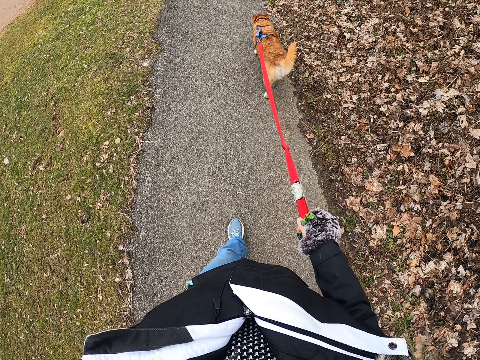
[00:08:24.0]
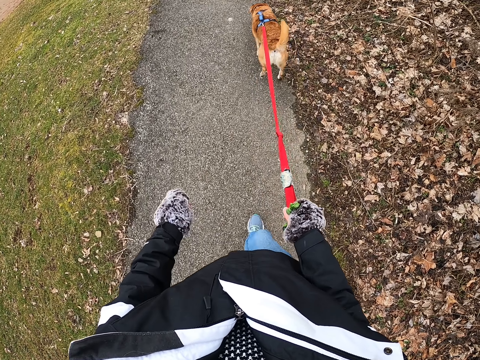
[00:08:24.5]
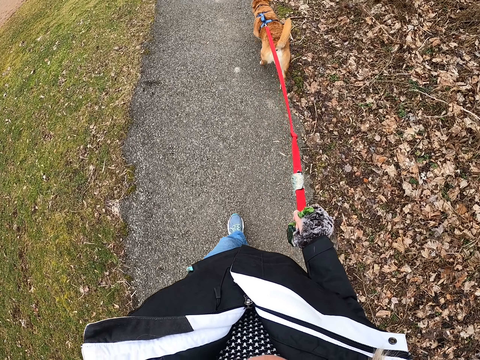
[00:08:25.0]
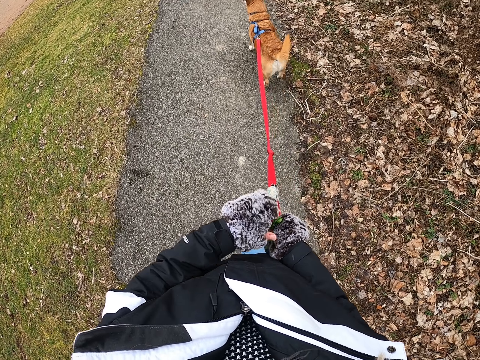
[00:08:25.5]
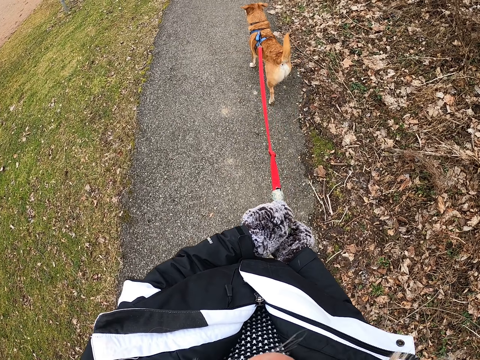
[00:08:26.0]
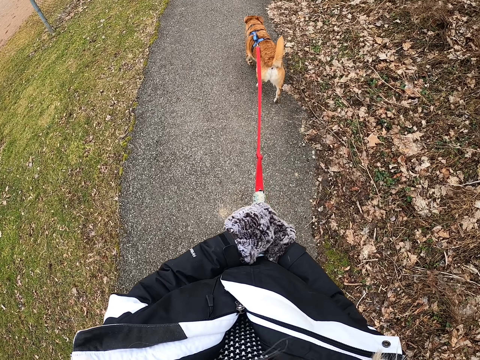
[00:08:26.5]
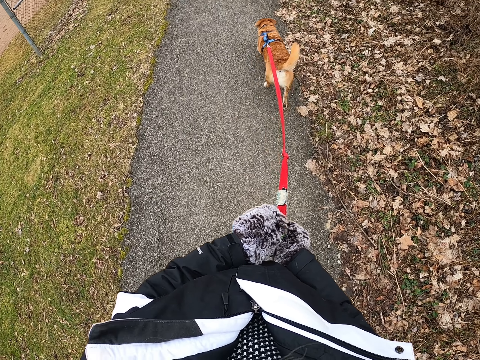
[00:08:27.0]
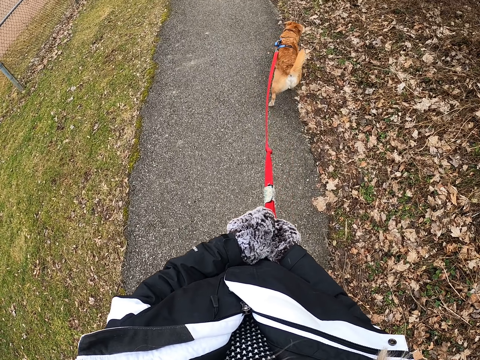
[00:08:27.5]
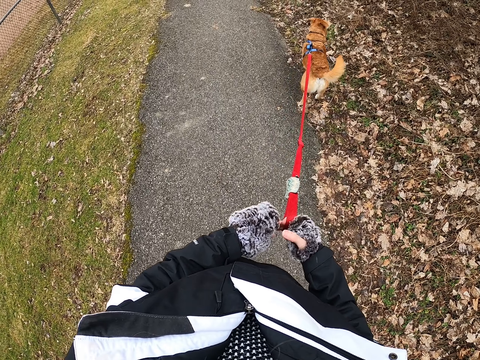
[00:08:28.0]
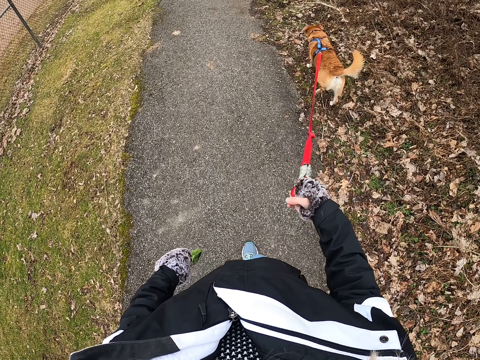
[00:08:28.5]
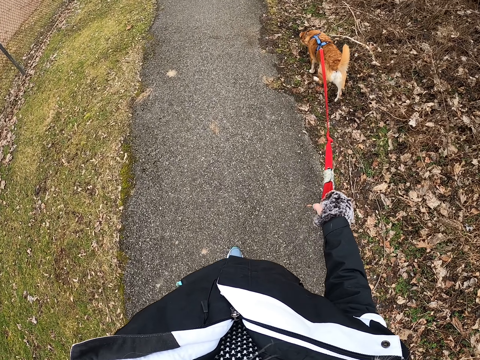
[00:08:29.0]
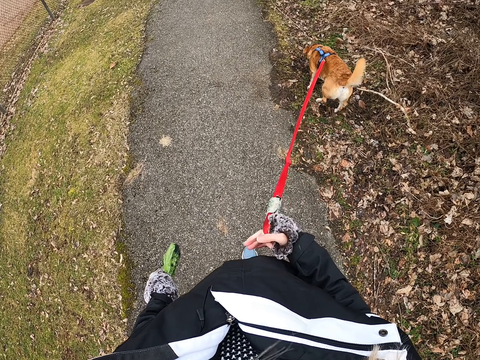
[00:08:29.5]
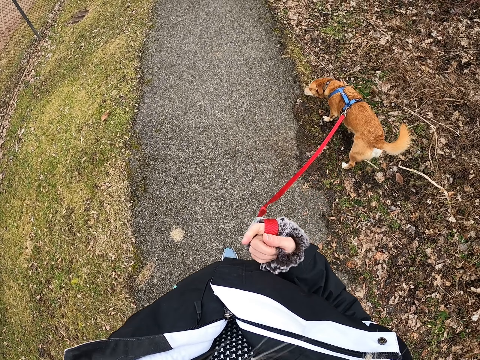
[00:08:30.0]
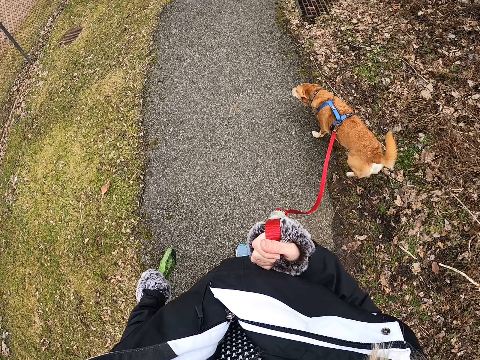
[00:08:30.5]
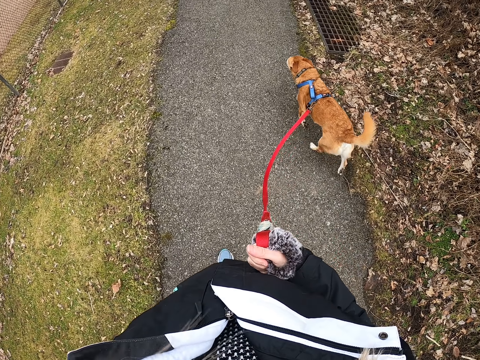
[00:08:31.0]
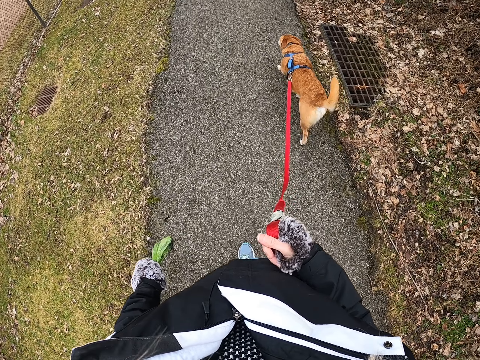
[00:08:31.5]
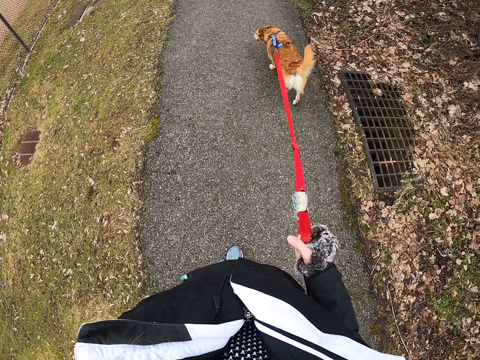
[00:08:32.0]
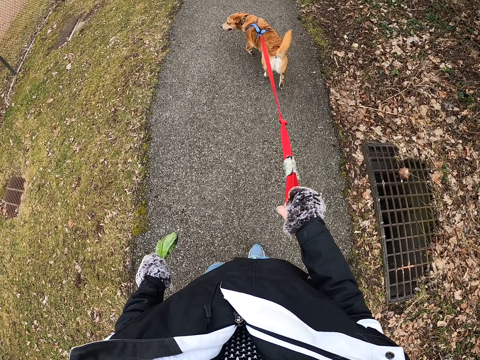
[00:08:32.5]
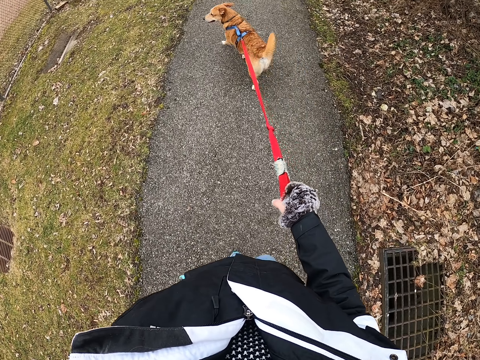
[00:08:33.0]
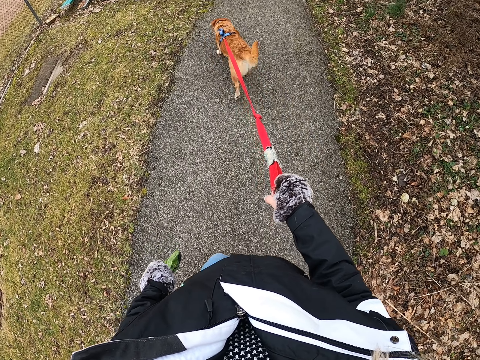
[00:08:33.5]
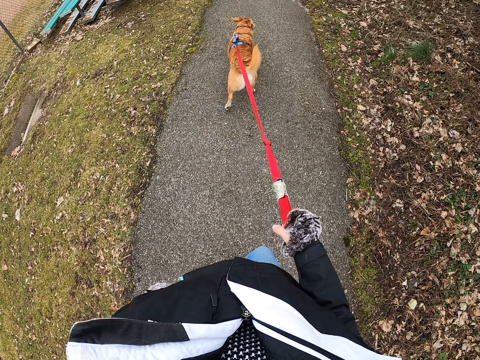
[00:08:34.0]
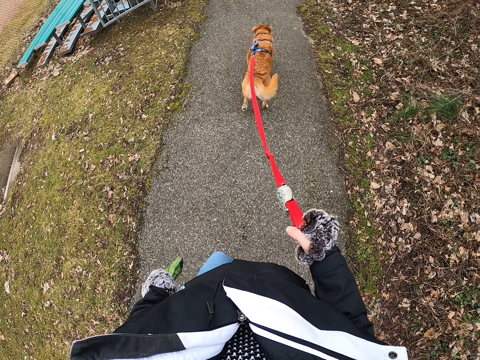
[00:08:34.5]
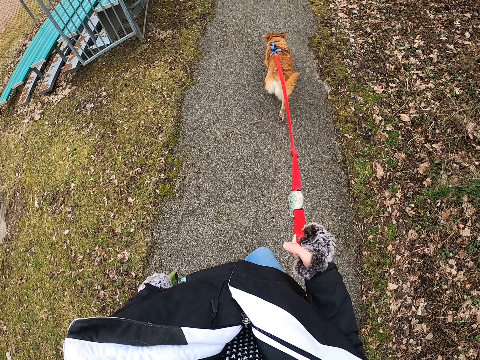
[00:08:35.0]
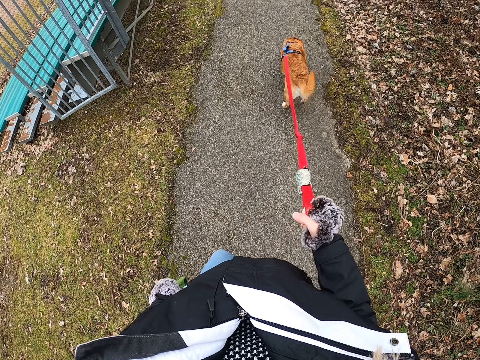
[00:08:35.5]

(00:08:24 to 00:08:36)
The camera wearer does something with a hand on the right hand. They walk on the road with the right hand.

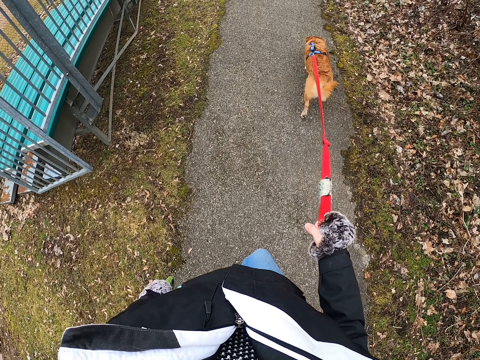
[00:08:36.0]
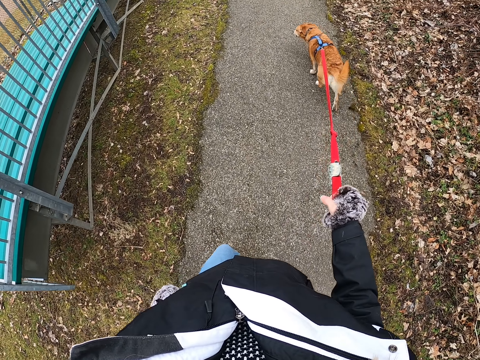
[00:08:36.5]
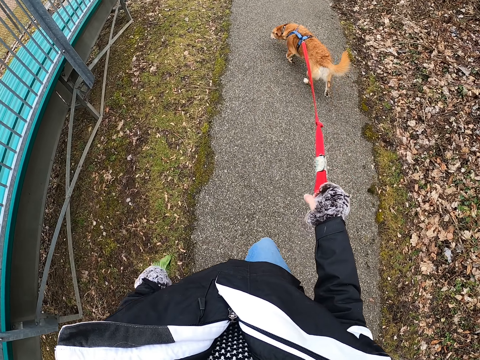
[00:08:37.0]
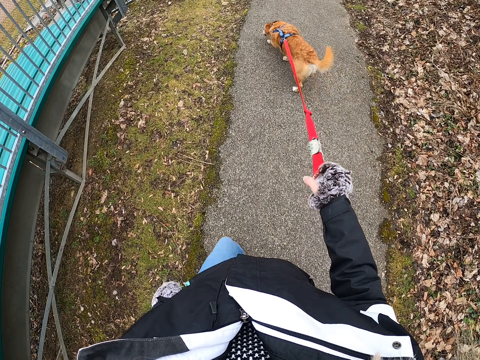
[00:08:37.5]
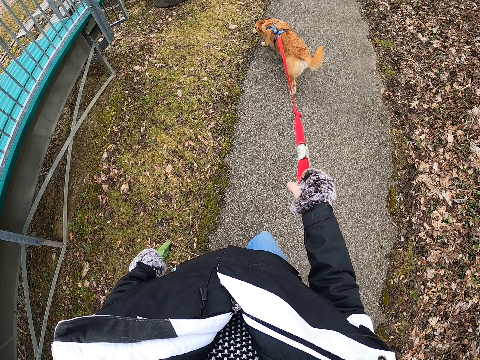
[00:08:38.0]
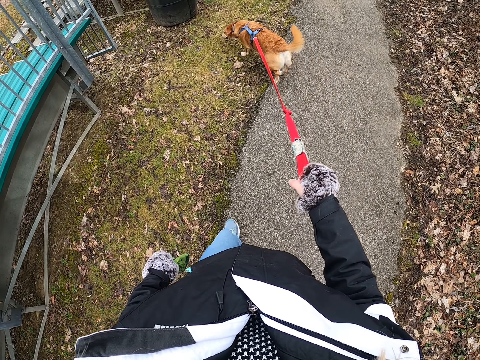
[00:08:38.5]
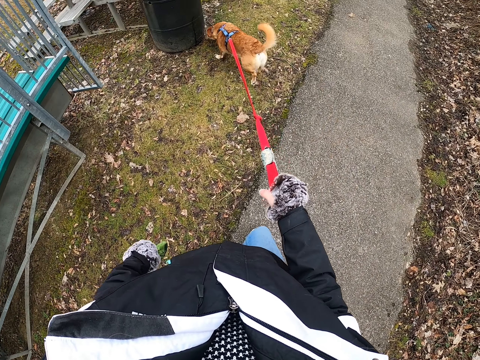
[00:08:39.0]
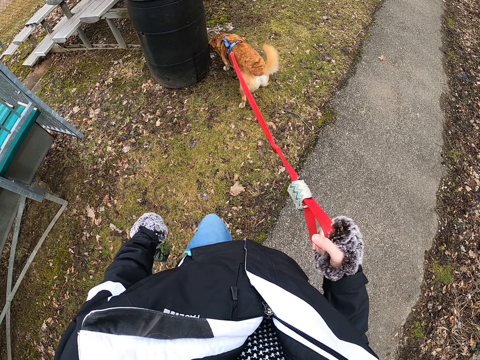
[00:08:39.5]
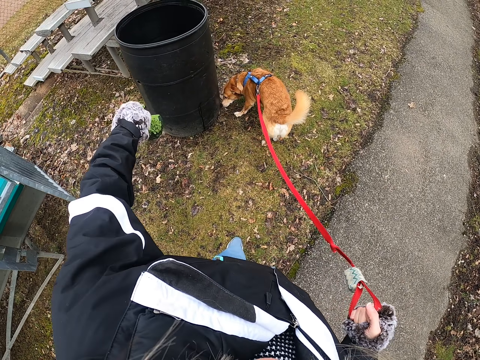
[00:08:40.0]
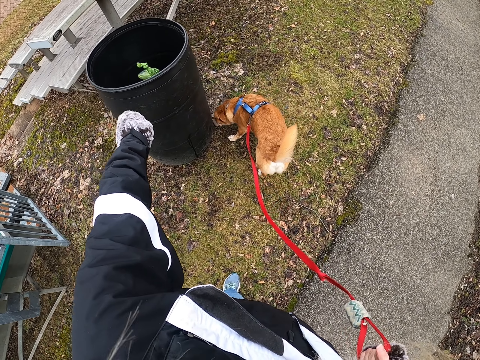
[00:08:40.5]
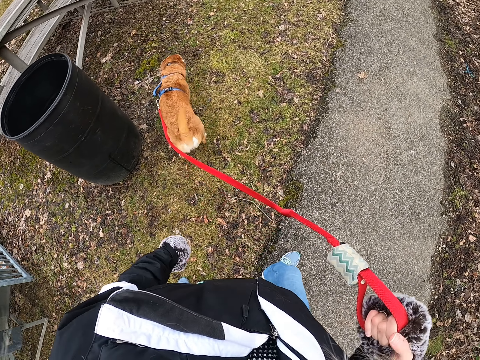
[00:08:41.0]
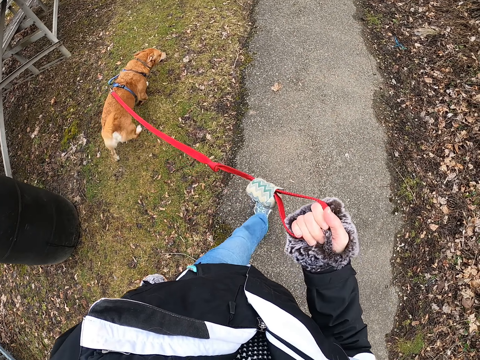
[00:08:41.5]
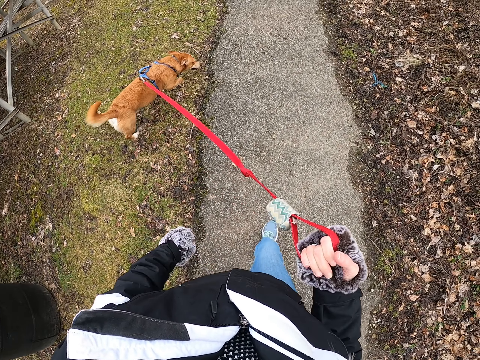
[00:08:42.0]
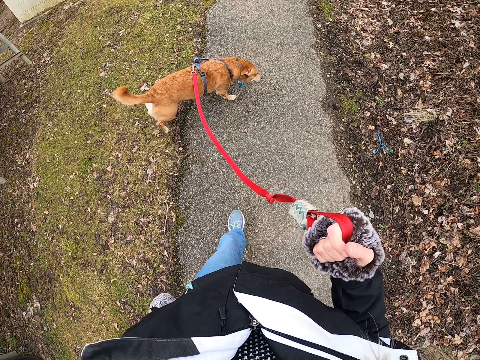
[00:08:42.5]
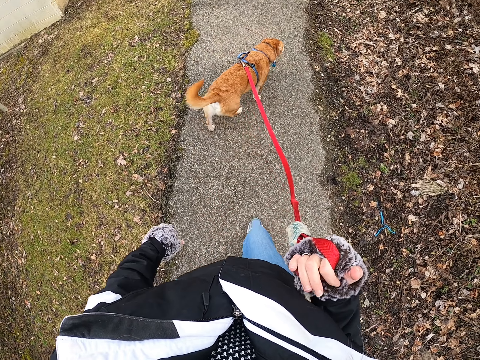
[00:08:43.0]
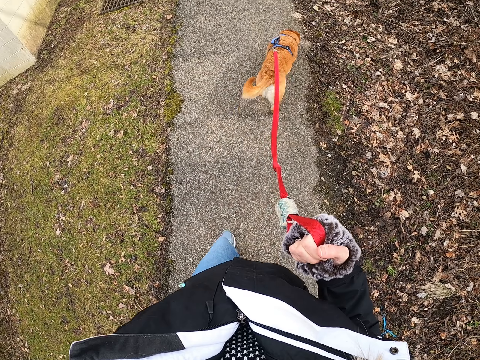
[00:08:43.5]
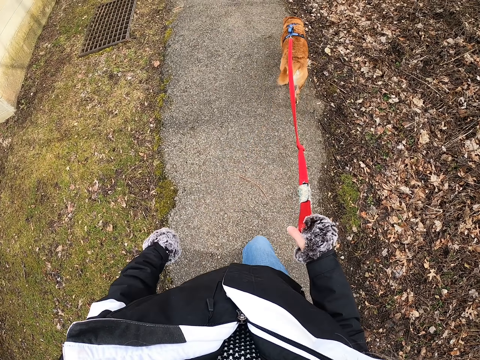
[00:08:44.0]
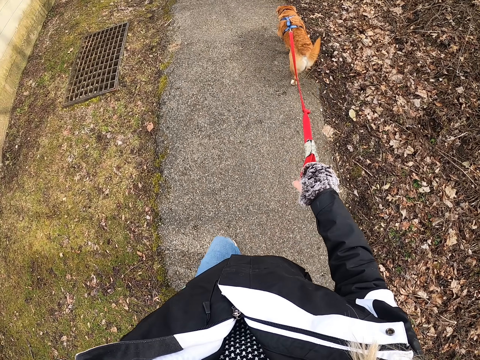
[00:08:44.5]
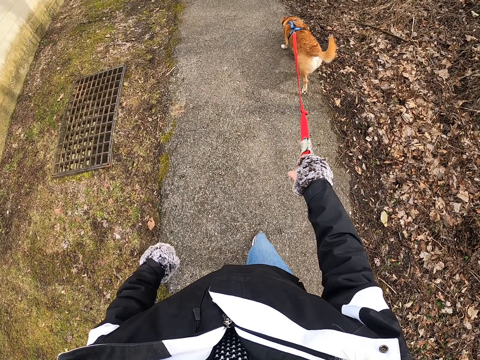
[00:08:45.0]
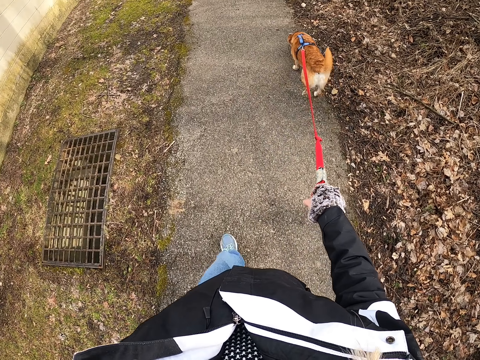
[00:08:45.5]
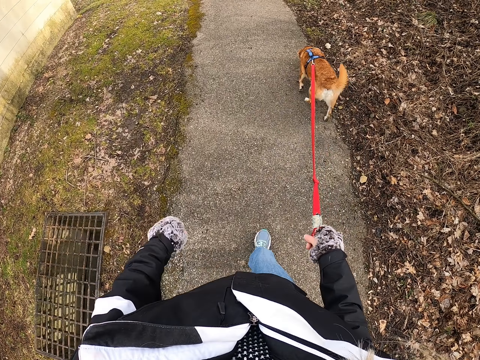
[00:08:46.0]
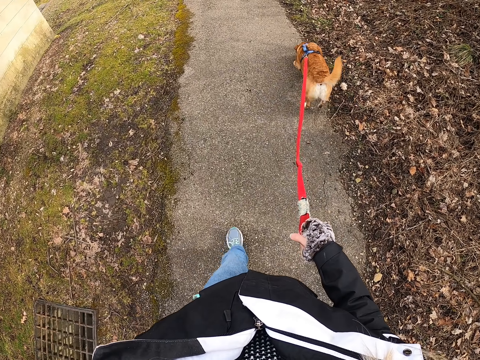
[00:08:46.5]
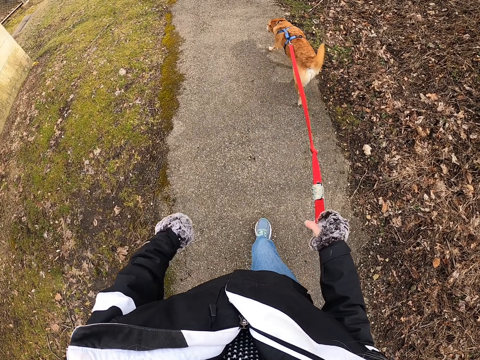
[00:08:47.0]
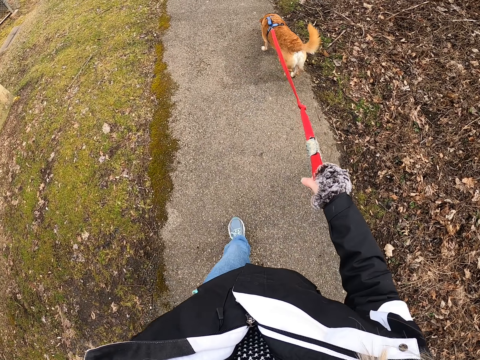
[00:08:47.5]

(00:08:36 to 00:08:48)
The camera wearer throws the dog poop in the bin. They walk on the road with the dog.

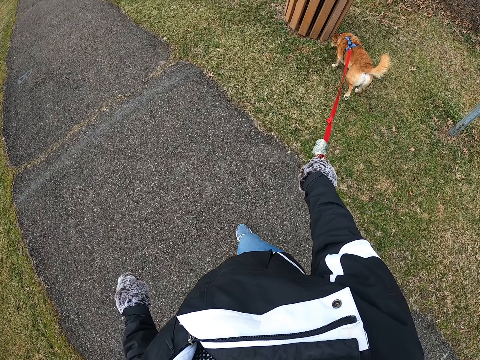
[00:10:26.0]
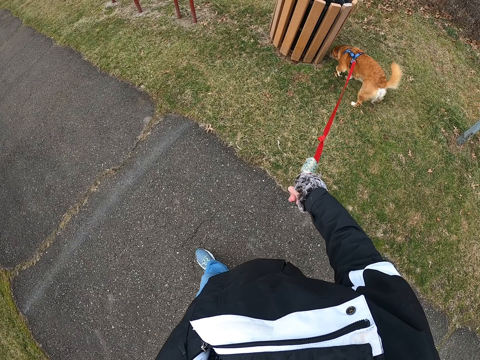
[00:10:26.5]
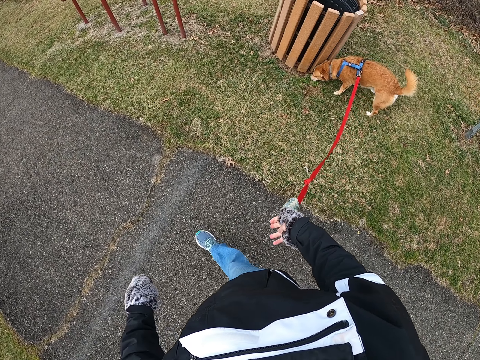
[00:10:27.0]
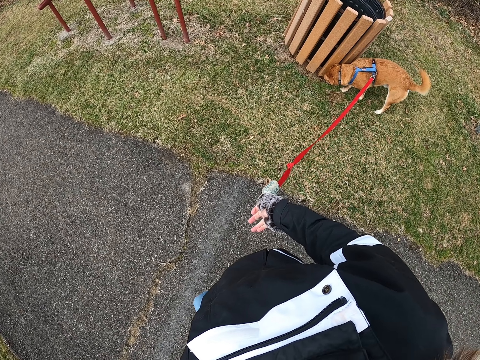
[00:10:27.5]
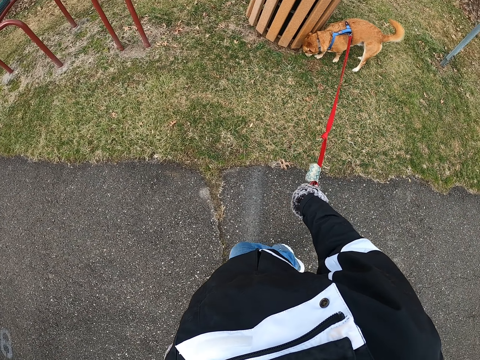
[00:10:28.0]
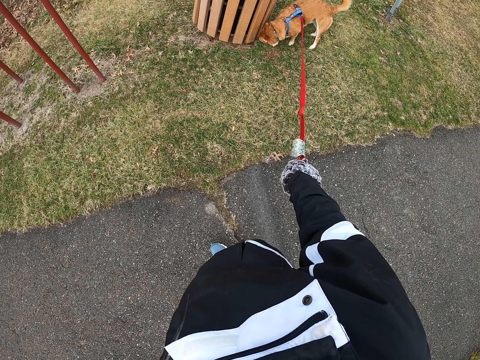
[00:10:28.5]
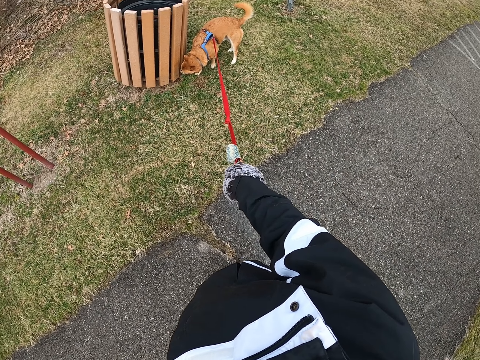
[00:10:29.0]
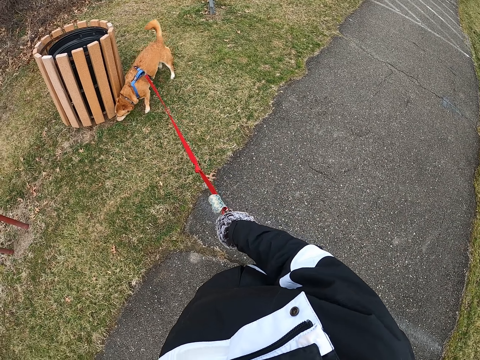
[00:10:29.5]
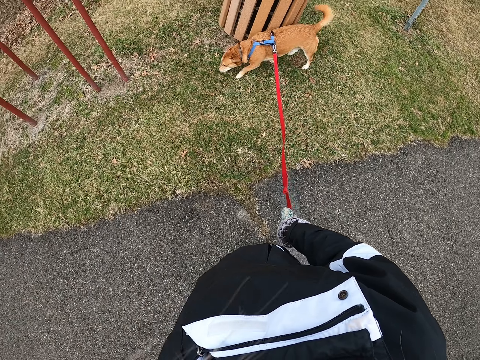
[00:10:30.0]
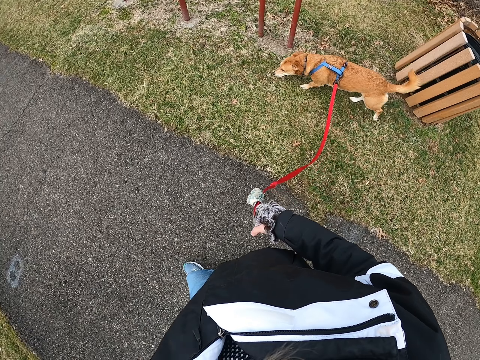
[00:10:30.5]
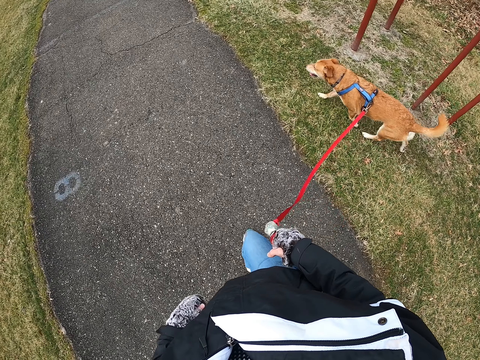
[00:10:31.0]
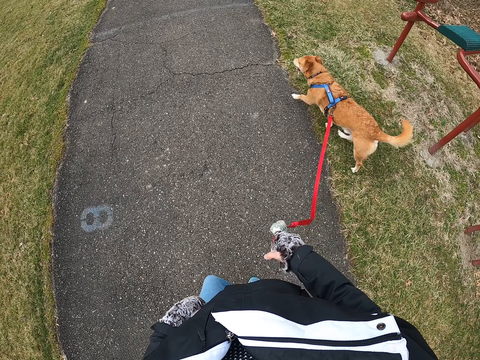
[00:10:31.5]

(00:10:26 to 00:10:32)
The camera wearer stands on the road with the dog. They look at the dog and stop. They walk on the road with the dog.
